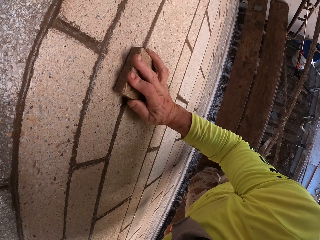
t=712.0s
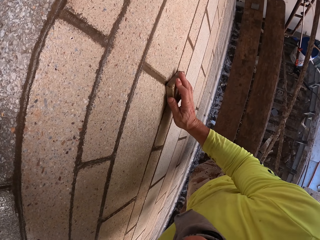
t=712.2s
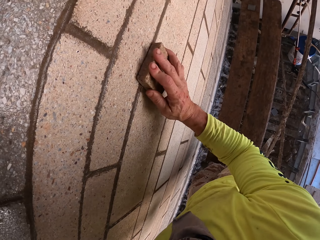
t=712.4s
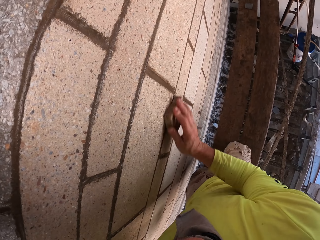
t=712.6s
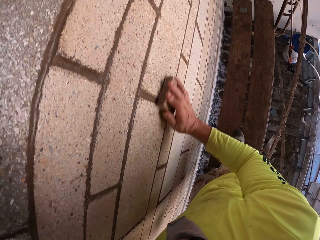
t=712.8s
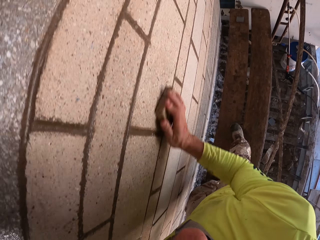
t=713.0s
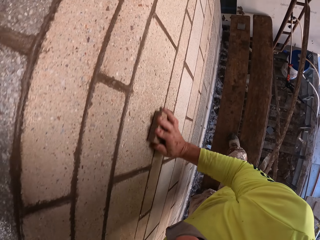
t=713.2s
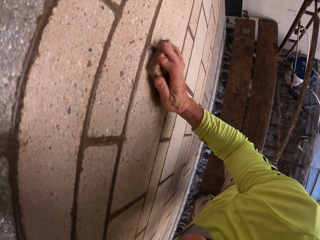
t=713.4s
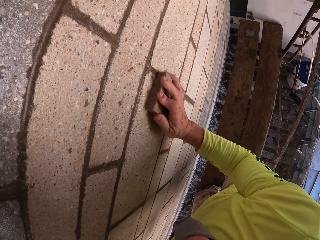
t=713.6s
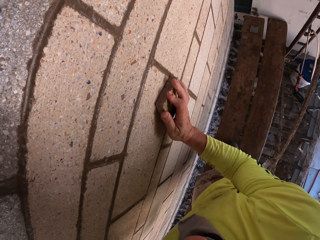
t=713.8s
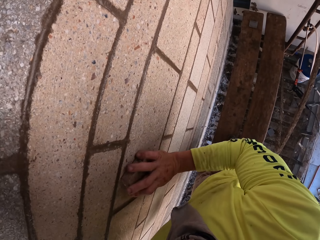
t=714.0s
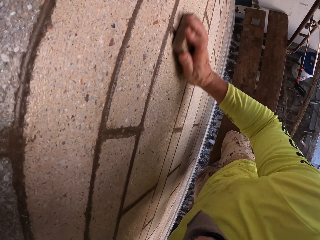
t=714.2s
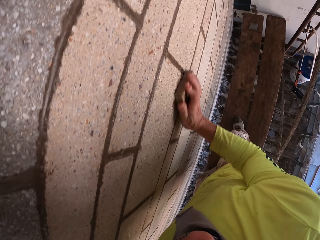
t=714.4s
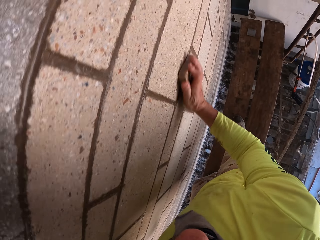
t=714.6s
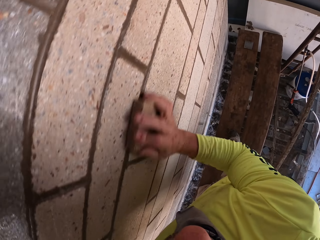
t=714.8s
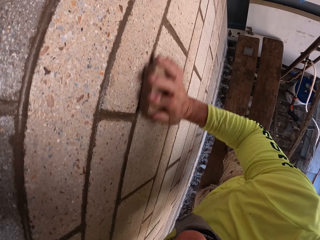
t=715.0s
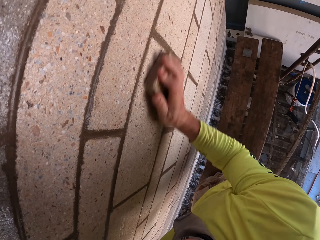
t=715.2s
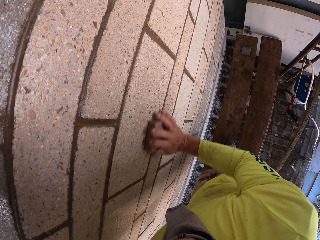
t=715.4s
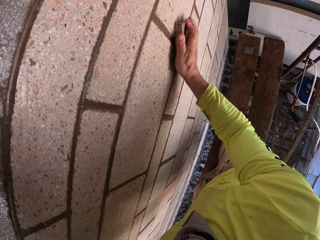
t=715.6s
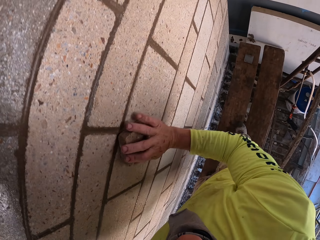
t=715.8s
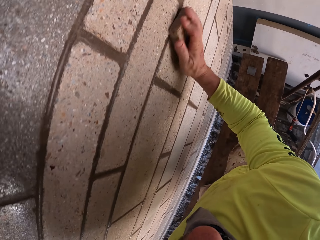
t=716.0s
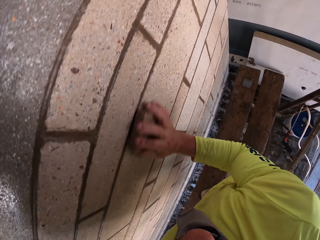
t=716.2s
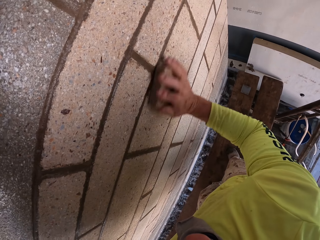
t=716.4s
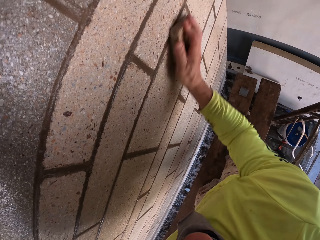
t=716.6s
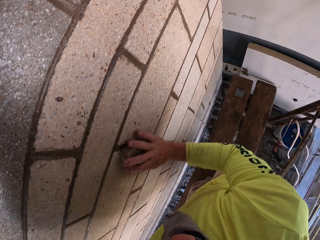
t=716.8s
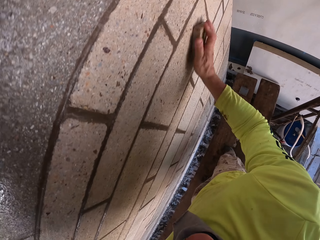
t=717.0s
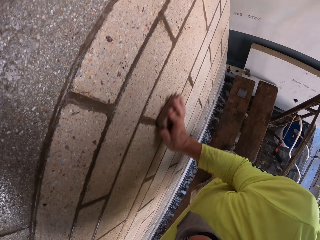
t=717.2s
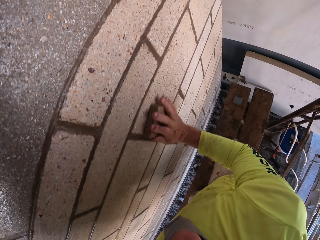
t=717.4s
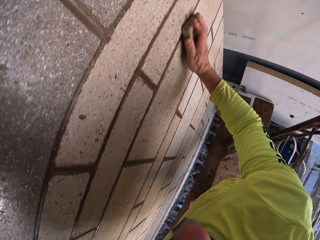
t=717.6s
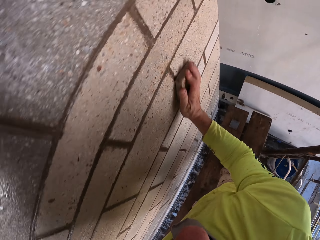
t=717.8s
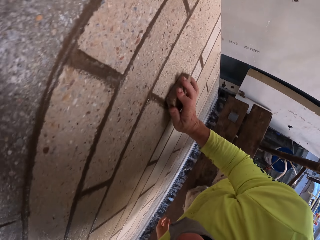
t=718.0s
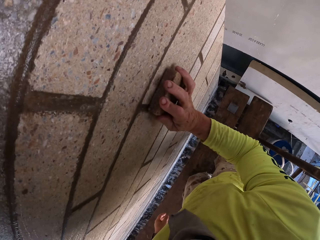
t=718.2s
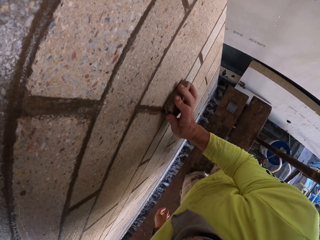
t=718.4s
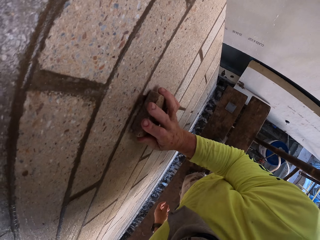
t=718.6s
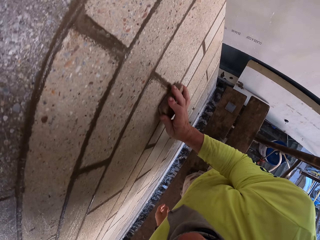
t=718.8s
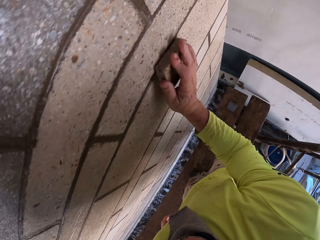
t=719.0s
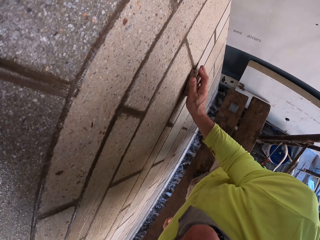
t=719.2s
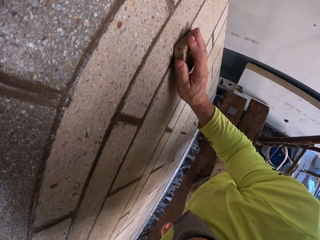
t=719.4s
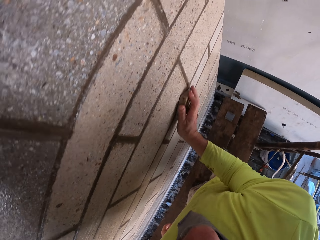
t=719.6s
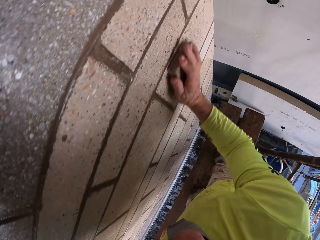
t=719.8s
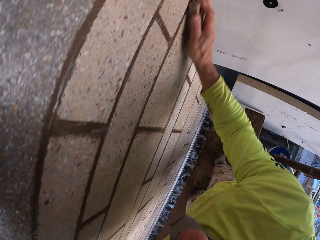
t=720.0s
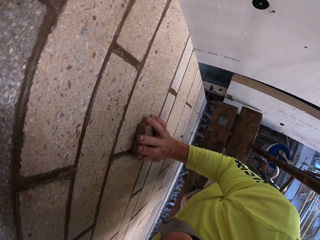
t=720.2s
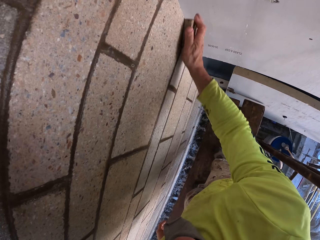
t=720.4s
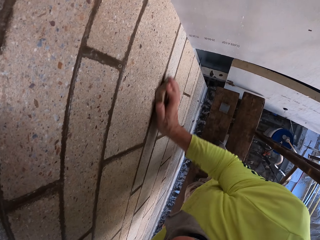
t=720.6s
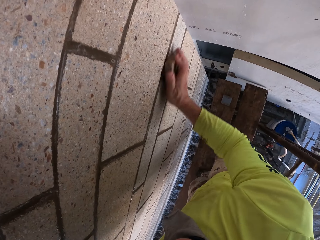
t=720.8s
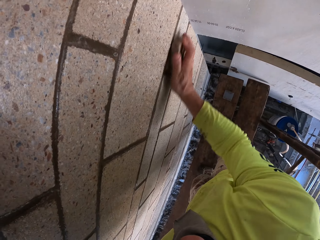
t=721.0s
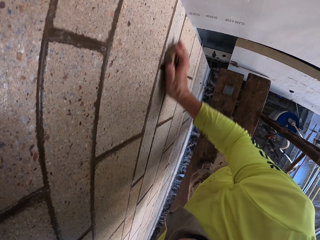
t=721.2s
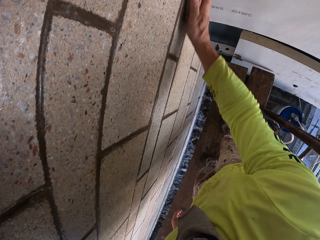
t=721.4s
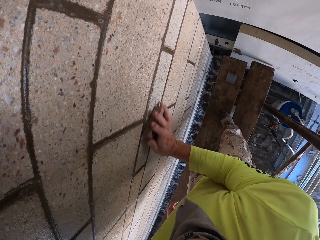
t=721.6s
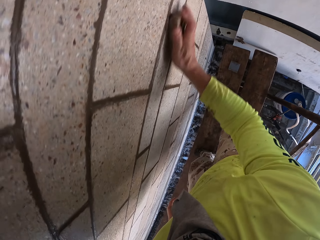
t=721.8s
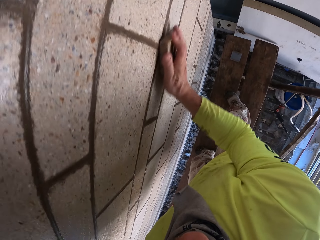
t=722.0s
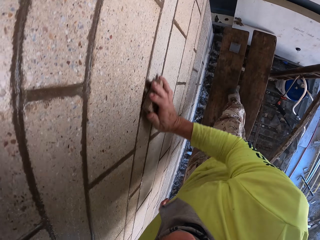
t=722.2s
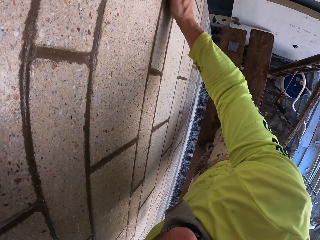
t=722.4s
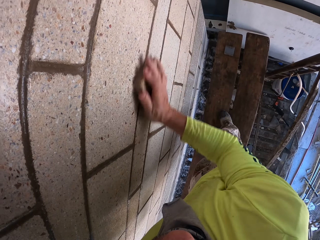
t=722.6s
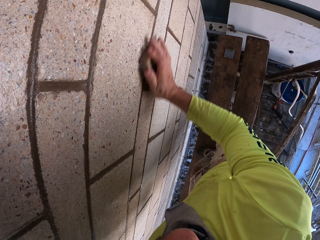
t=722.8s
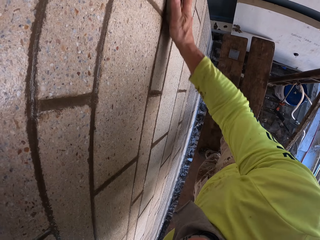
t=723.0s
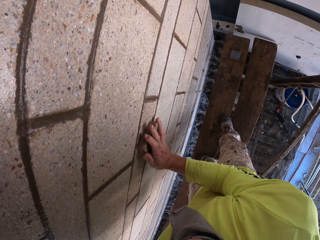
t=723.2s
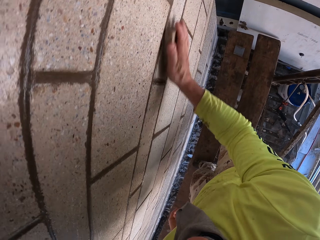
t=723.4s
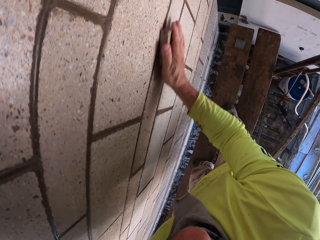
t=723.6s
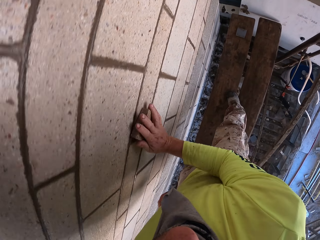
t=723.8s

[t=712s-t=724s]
The camera wearer scrubs a wall with a scrubber.

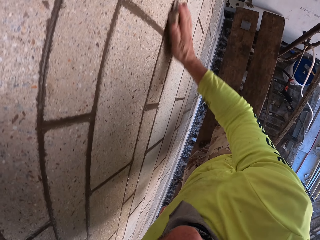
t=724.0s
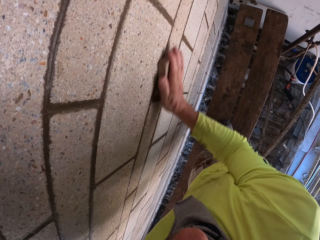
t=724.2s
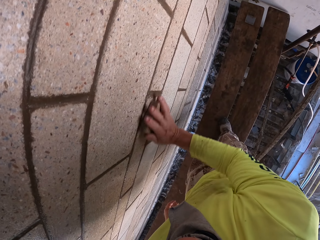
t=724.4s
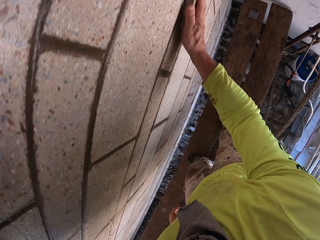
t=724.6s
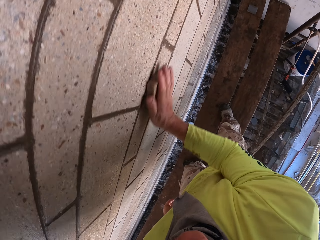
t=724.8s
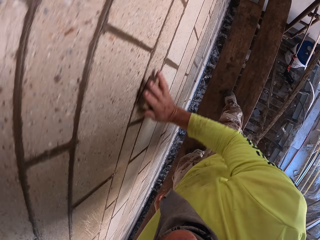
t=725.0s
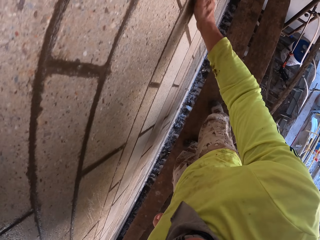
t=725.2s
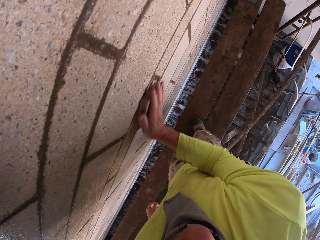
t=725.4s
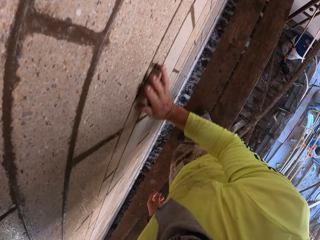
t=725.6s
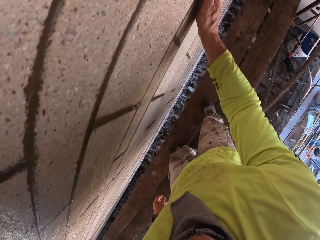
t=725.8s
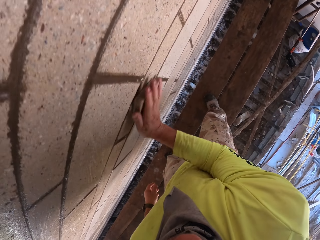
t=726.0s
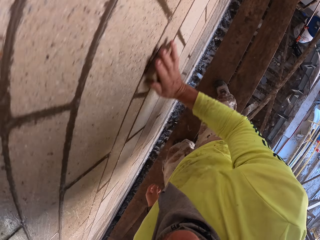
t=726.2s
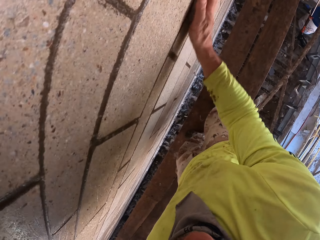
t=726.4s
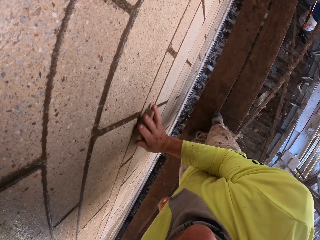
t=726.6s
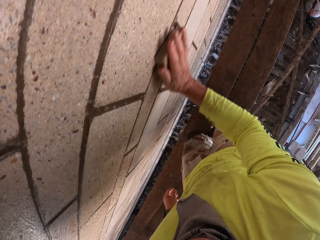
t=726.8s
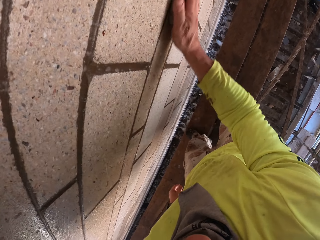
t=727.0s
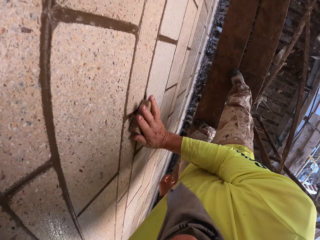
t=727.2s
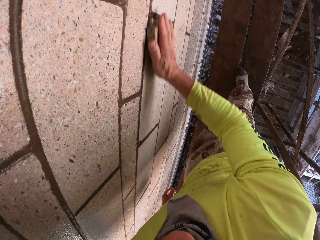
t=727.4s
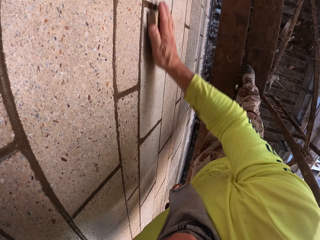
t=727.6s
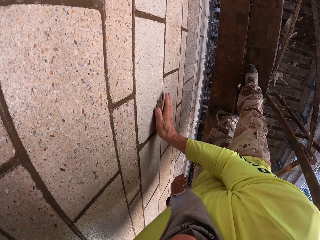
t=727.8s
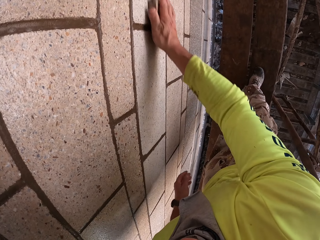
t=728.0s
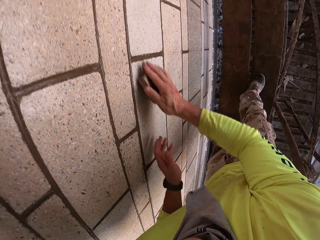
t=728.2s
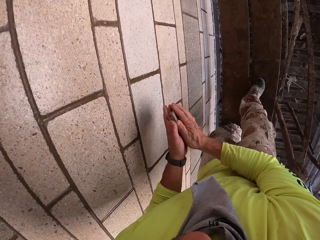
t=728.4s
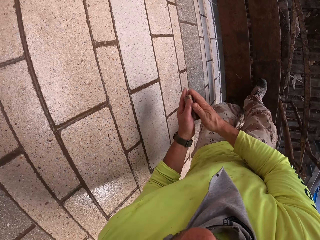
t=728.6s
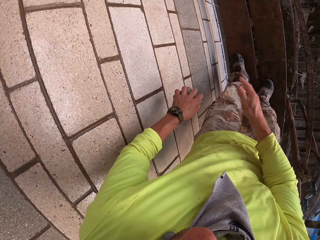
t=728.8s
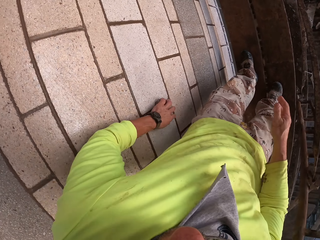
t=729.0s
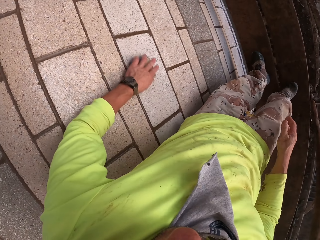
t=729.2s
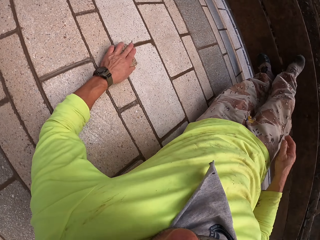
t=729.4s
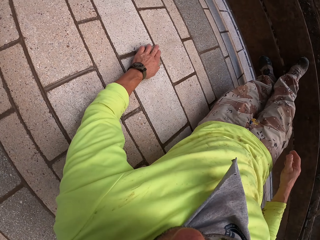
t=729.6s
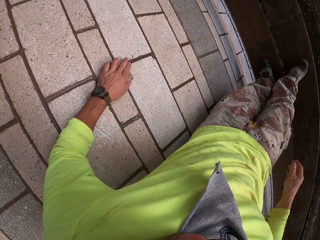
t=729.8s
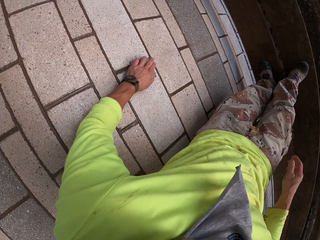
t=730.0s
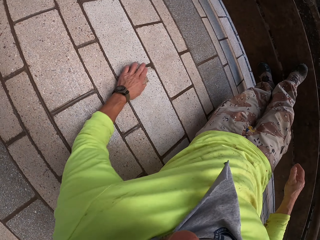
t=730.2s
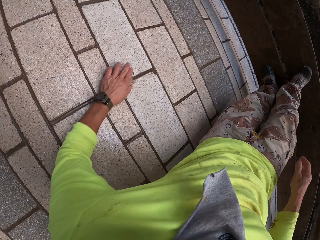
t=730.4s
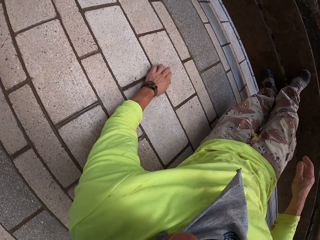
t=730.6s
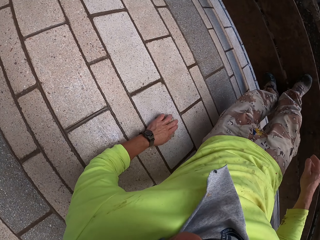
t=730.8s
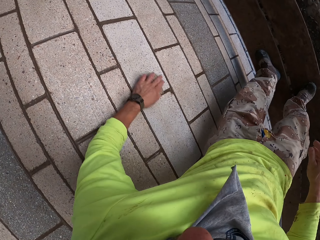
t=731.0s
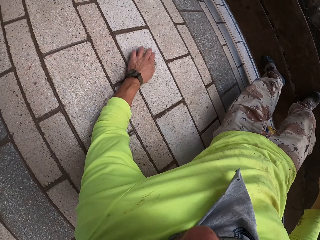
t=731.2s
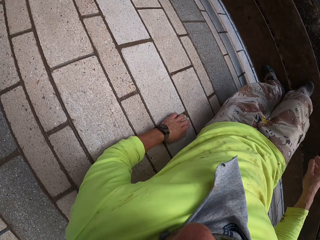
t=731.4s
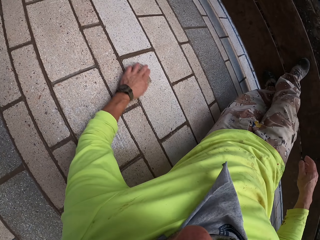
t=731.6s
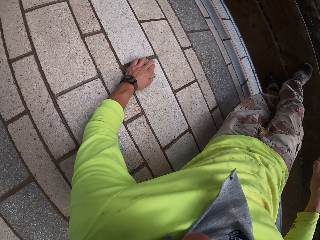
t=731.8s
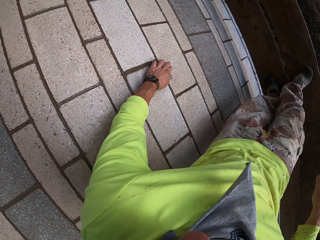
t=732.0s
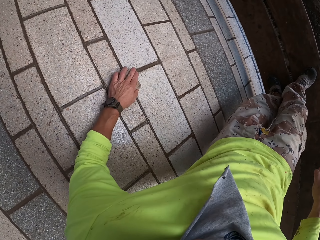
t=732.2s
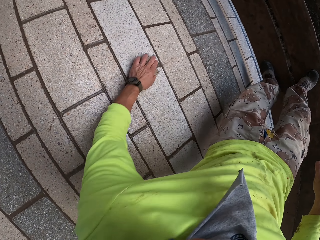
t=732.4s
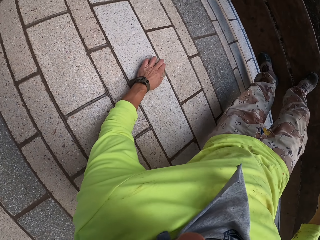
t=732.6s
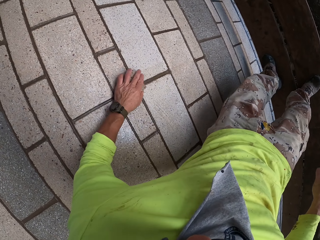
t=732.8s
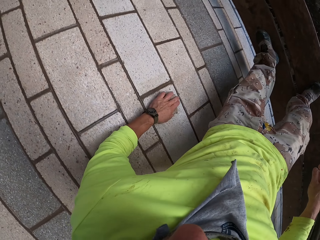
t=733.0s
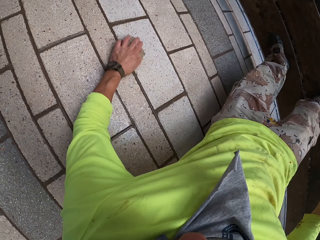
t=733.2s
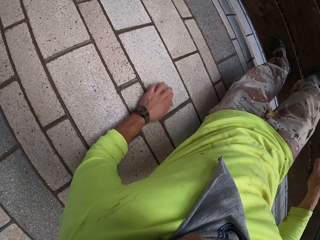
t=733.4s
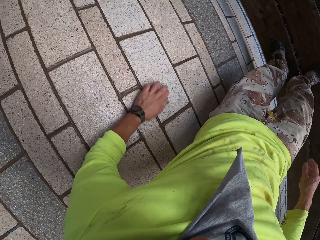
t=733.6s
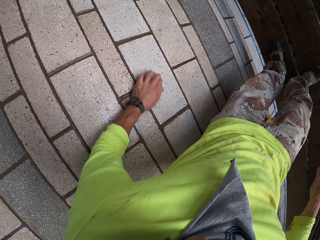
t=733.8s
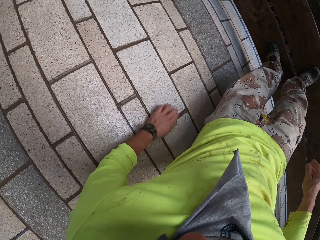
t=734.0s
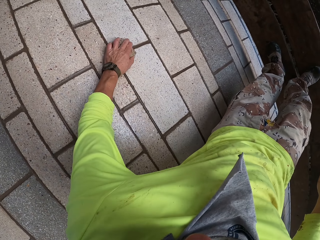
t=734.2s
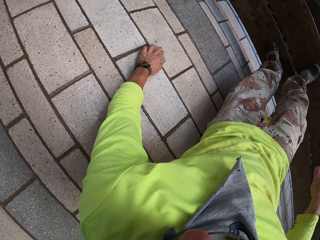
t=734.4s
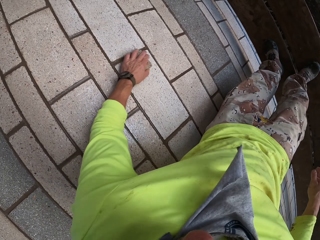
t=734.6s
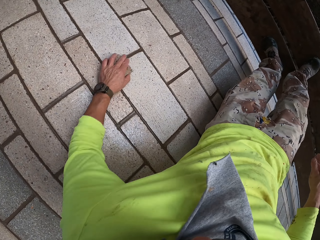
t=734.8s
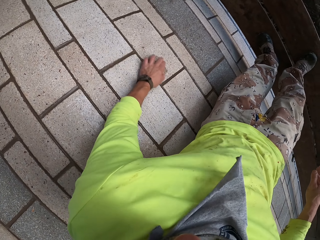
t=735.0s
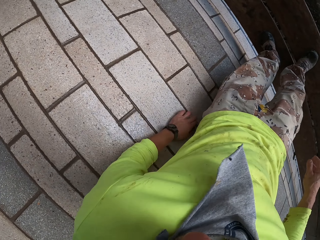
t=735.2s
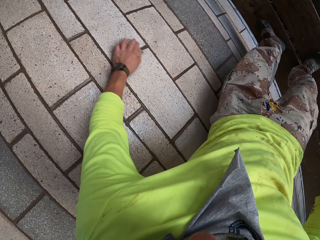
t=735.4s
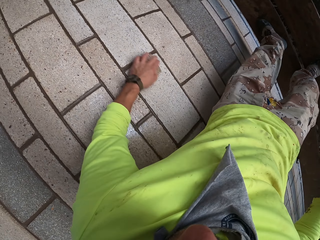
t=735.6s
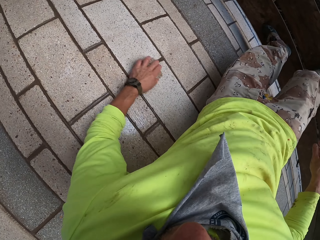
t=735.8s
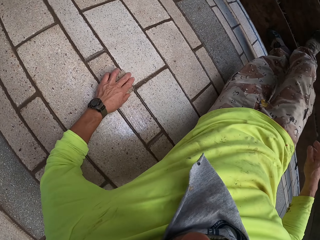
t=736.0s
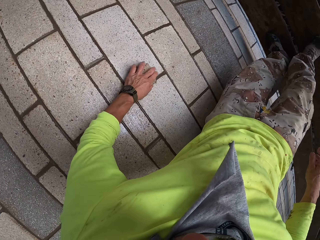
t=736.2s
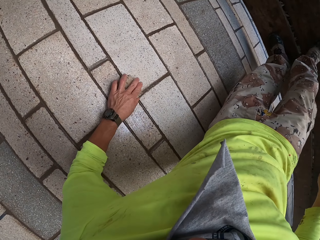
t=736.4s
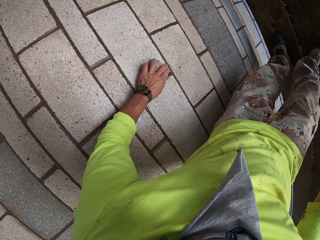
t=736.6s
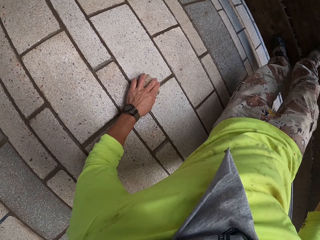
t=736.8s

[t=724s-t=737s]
The camera wearer holds a scrubber with the left hand. They scrub a wall with the scrubber.
